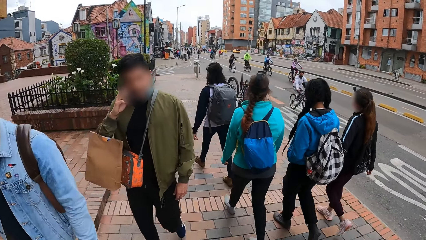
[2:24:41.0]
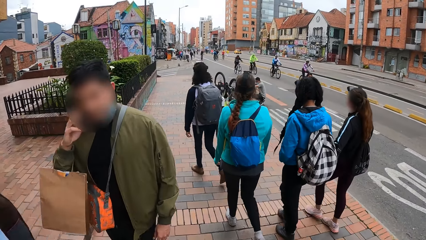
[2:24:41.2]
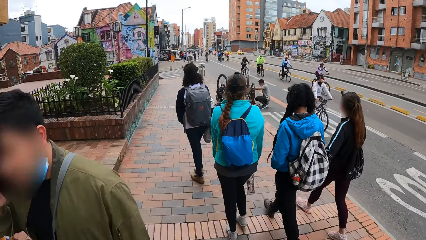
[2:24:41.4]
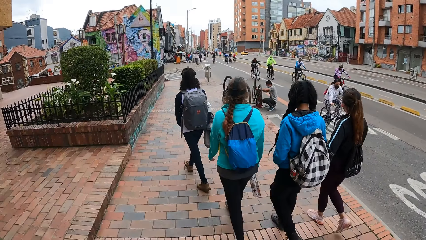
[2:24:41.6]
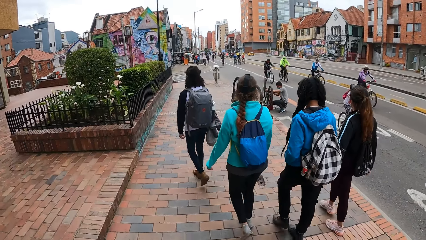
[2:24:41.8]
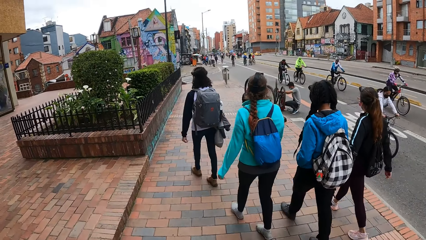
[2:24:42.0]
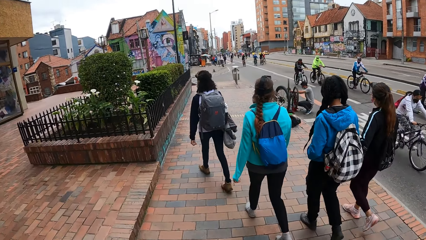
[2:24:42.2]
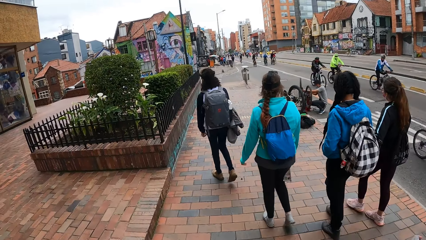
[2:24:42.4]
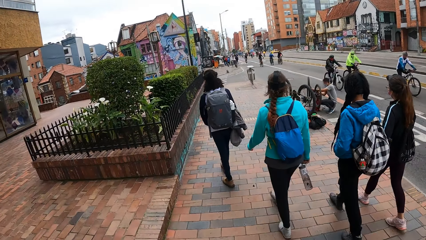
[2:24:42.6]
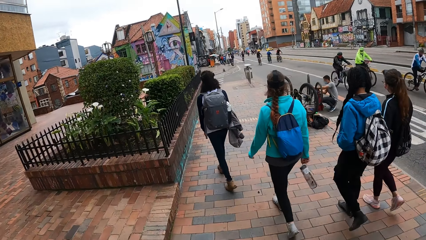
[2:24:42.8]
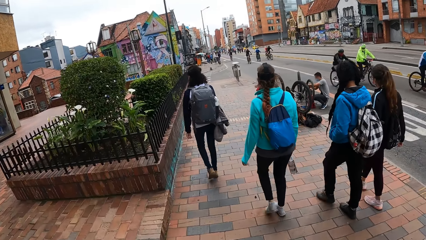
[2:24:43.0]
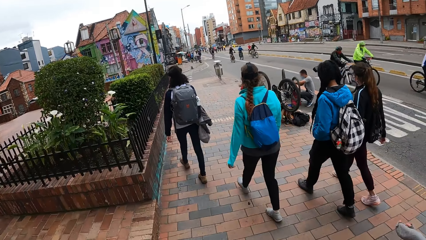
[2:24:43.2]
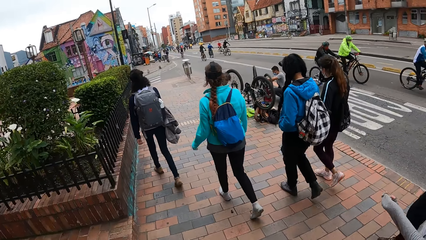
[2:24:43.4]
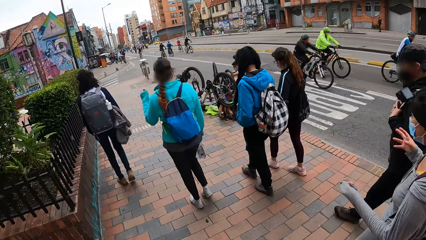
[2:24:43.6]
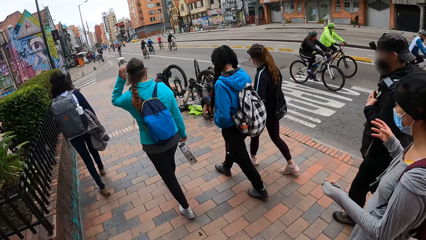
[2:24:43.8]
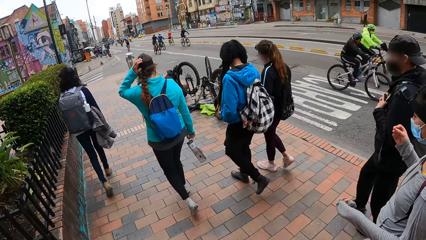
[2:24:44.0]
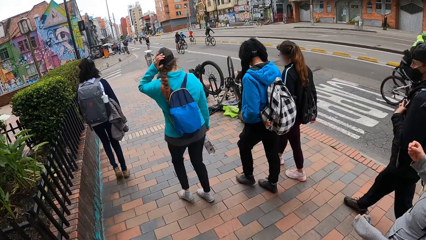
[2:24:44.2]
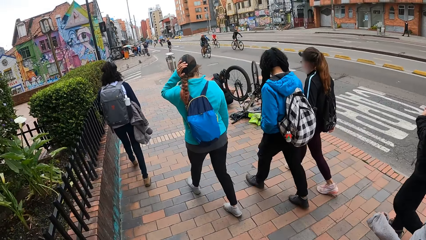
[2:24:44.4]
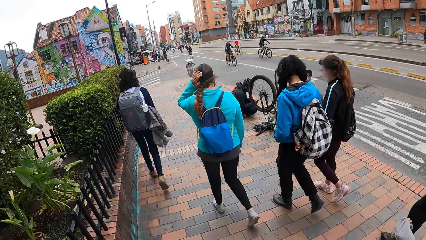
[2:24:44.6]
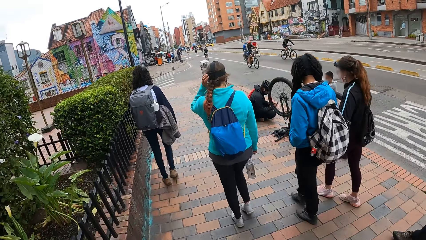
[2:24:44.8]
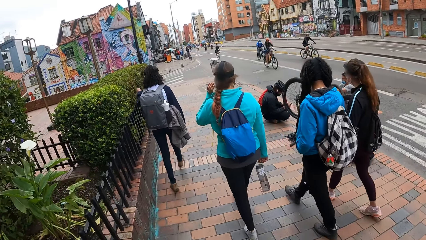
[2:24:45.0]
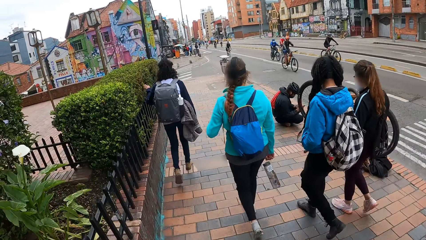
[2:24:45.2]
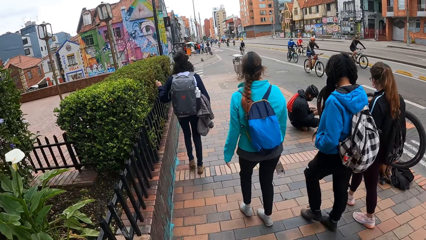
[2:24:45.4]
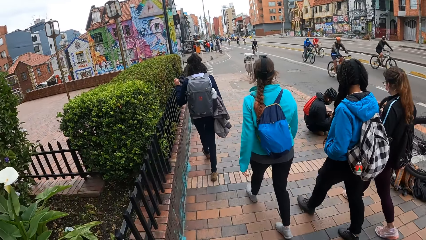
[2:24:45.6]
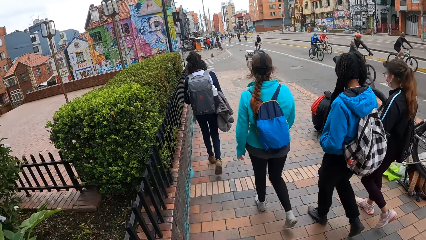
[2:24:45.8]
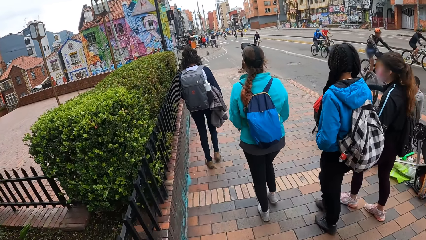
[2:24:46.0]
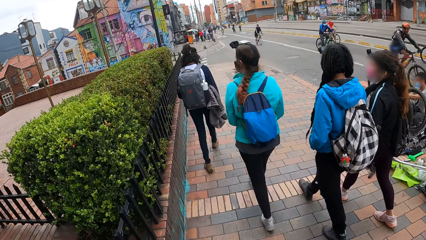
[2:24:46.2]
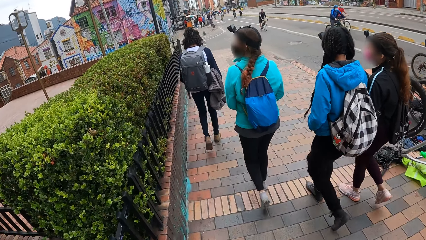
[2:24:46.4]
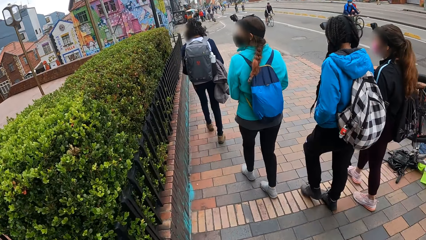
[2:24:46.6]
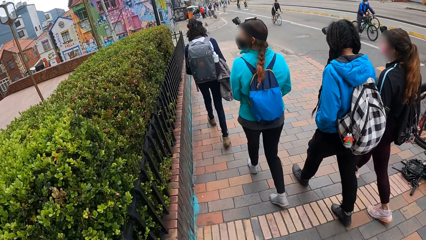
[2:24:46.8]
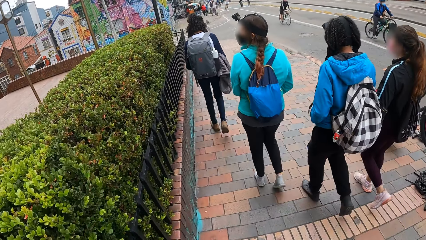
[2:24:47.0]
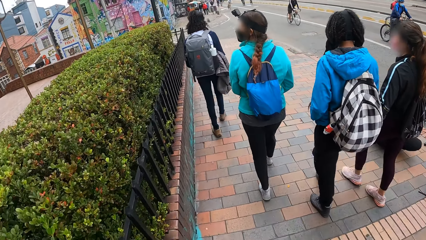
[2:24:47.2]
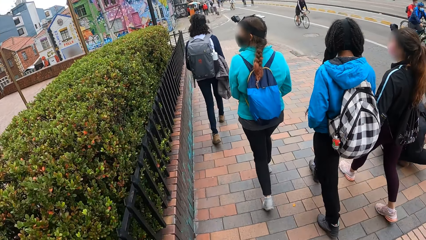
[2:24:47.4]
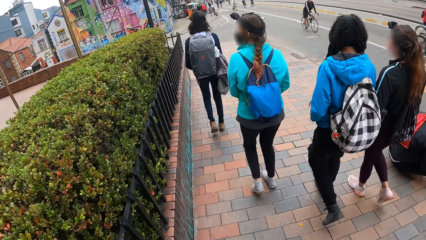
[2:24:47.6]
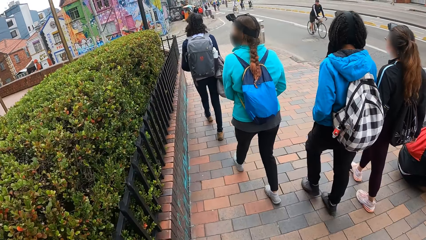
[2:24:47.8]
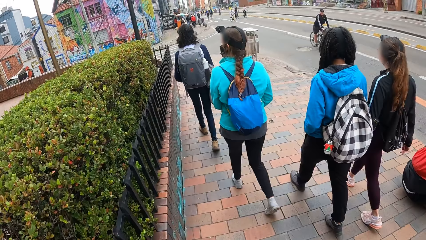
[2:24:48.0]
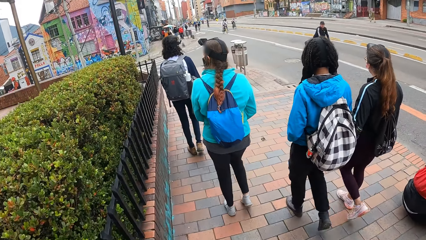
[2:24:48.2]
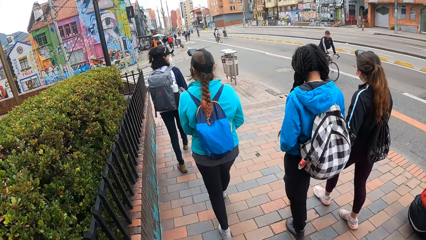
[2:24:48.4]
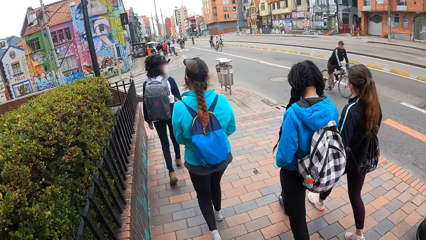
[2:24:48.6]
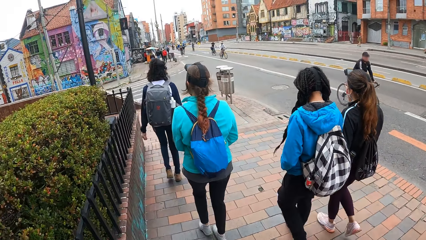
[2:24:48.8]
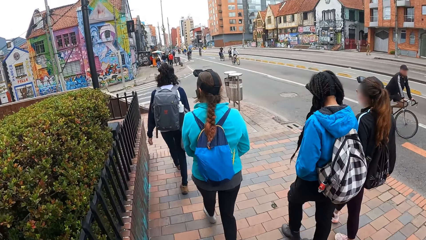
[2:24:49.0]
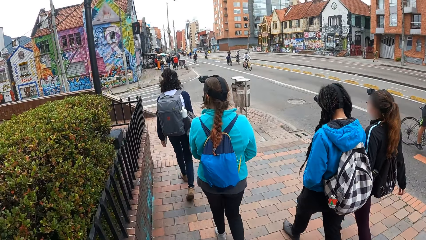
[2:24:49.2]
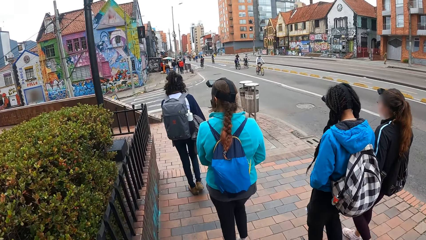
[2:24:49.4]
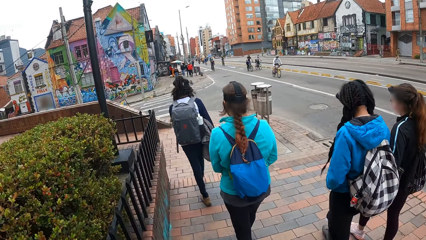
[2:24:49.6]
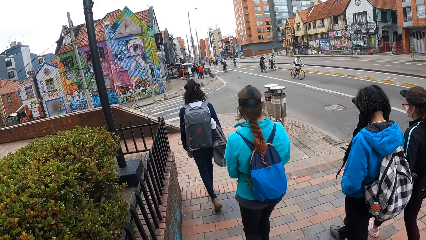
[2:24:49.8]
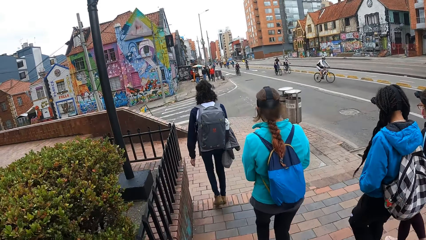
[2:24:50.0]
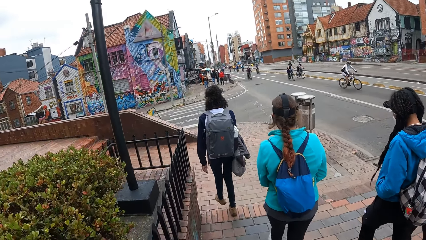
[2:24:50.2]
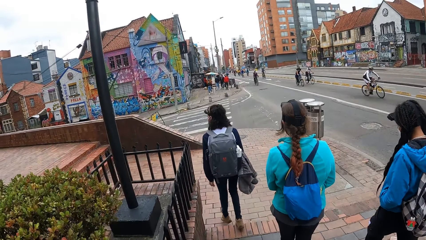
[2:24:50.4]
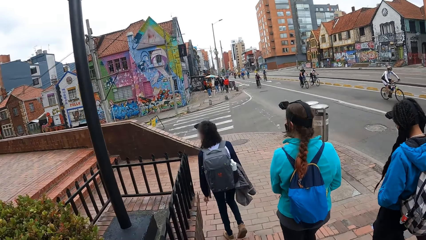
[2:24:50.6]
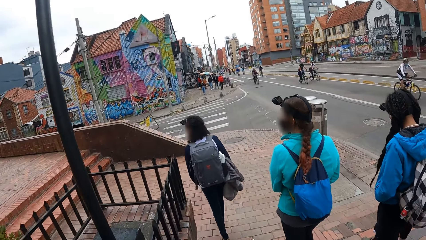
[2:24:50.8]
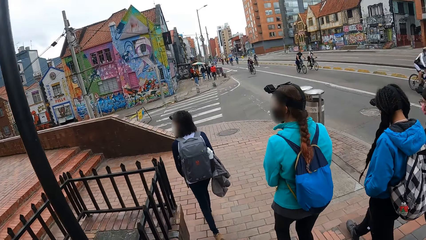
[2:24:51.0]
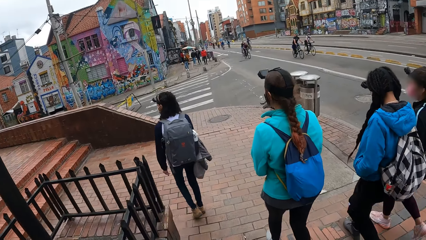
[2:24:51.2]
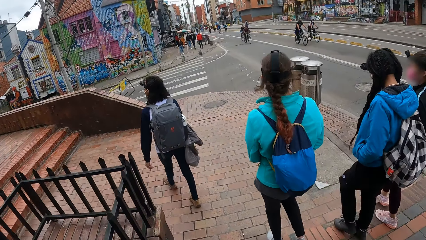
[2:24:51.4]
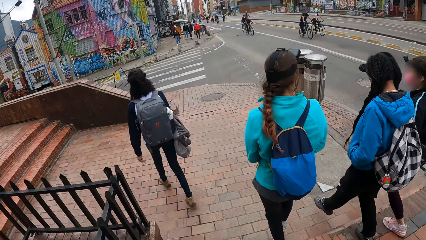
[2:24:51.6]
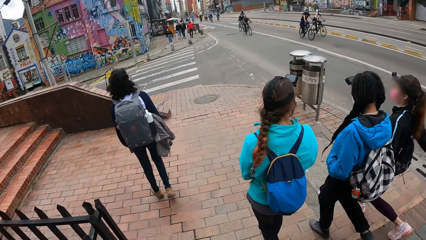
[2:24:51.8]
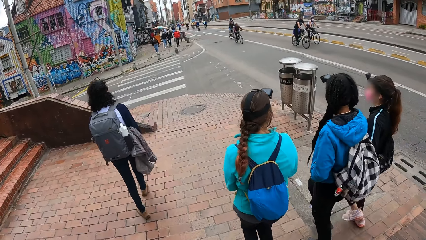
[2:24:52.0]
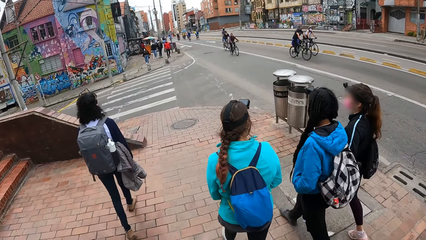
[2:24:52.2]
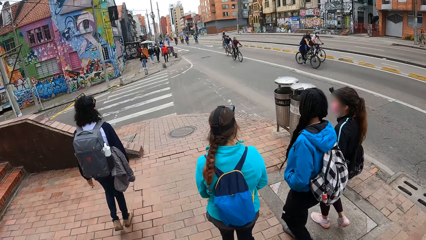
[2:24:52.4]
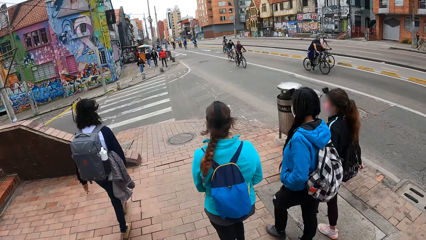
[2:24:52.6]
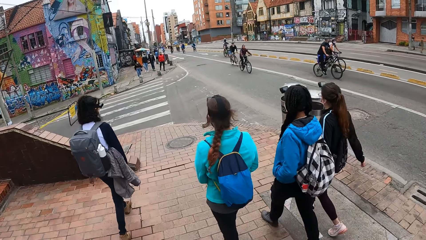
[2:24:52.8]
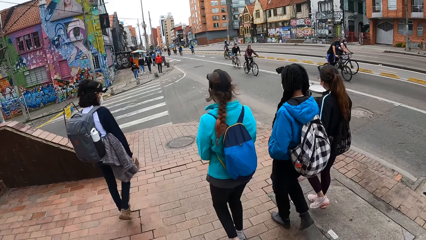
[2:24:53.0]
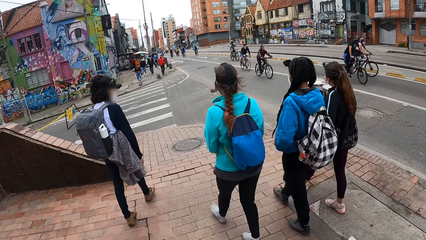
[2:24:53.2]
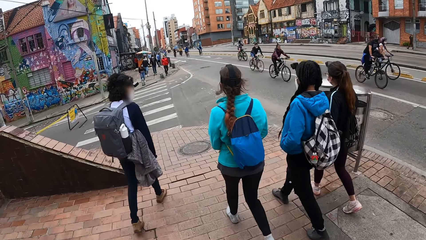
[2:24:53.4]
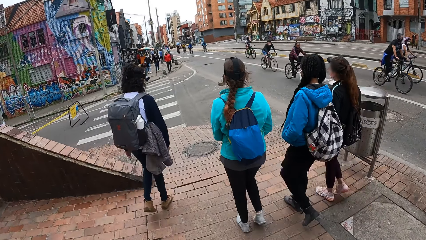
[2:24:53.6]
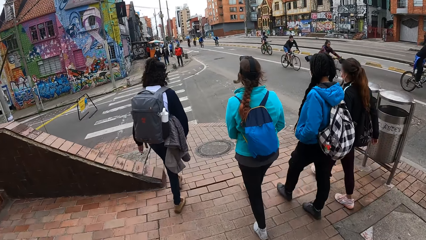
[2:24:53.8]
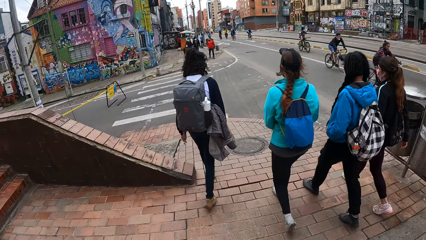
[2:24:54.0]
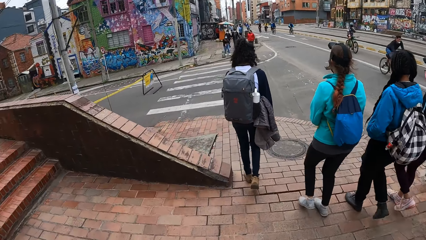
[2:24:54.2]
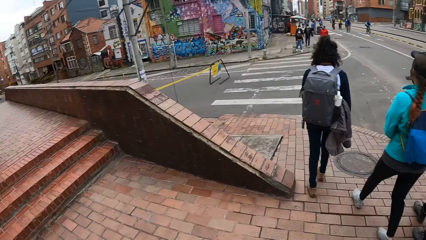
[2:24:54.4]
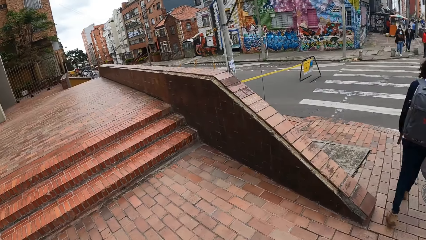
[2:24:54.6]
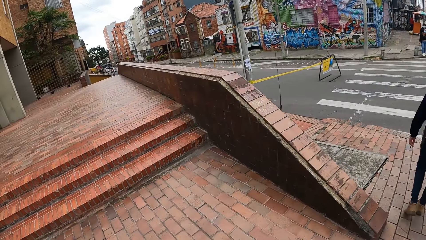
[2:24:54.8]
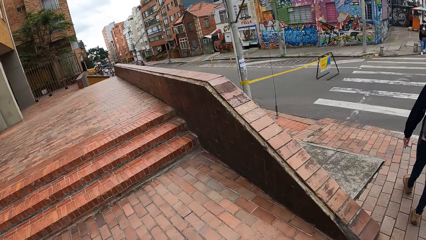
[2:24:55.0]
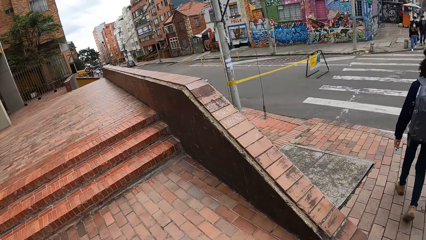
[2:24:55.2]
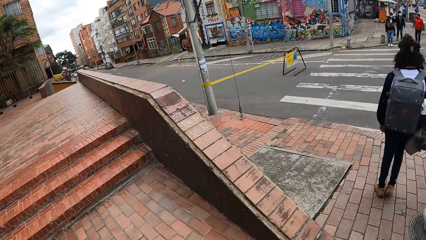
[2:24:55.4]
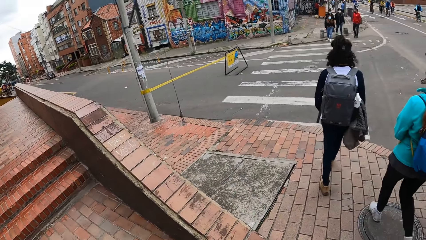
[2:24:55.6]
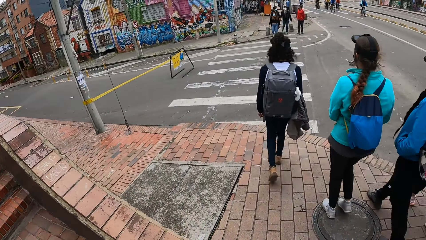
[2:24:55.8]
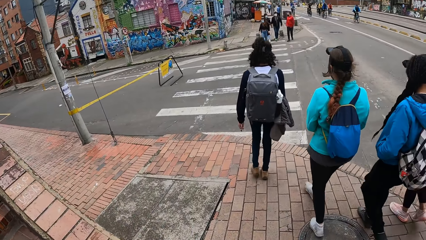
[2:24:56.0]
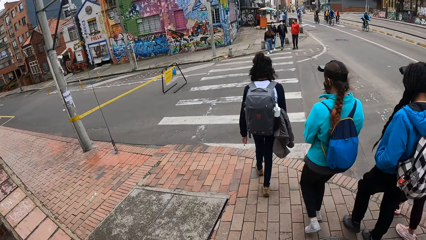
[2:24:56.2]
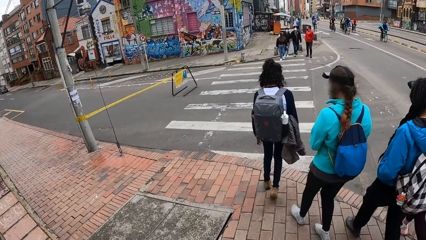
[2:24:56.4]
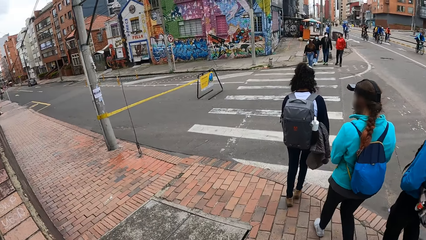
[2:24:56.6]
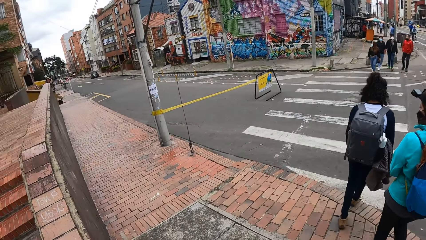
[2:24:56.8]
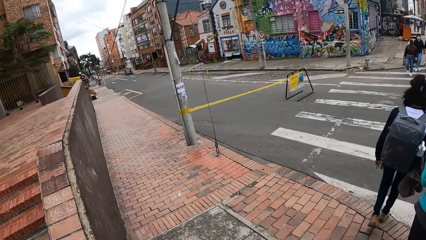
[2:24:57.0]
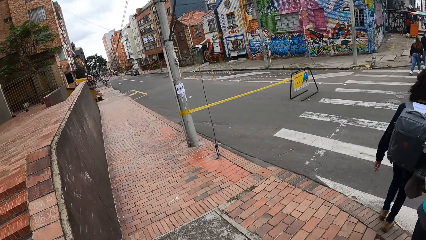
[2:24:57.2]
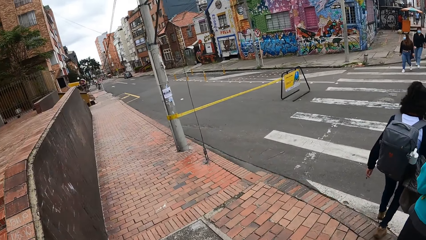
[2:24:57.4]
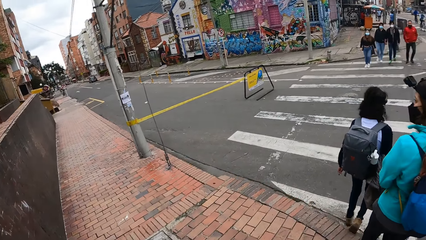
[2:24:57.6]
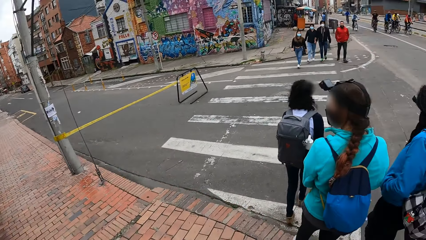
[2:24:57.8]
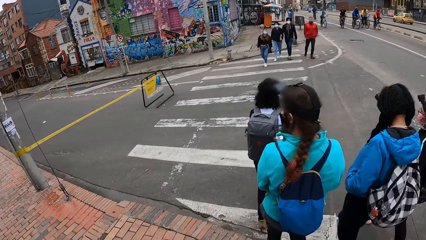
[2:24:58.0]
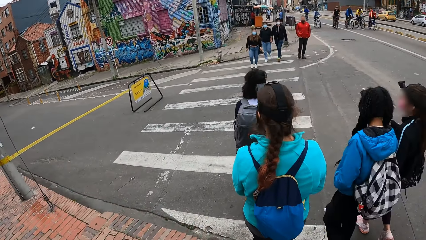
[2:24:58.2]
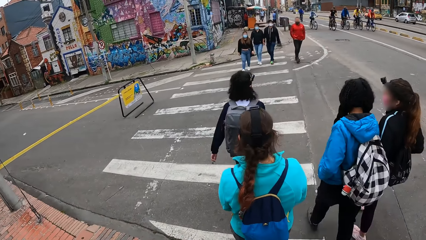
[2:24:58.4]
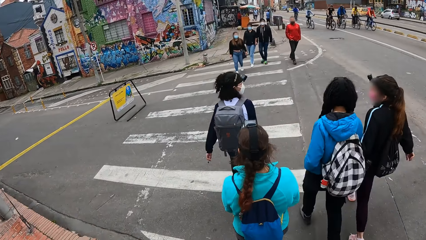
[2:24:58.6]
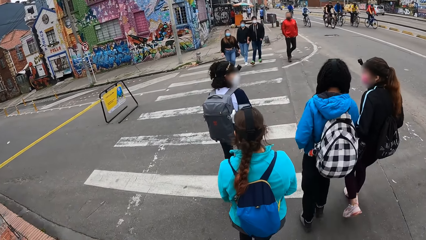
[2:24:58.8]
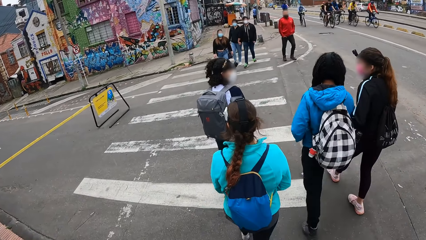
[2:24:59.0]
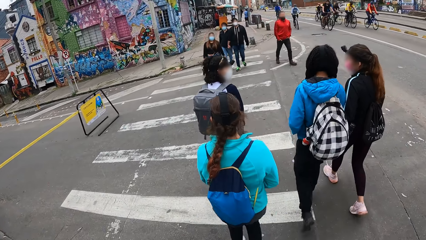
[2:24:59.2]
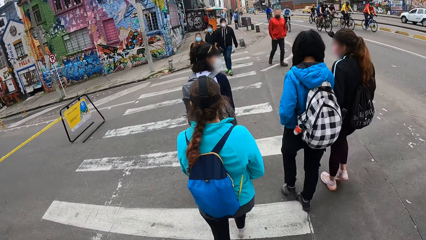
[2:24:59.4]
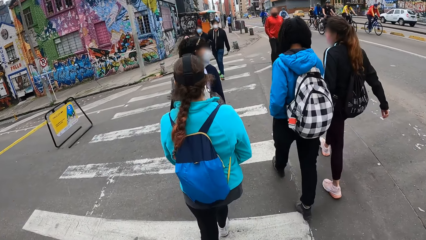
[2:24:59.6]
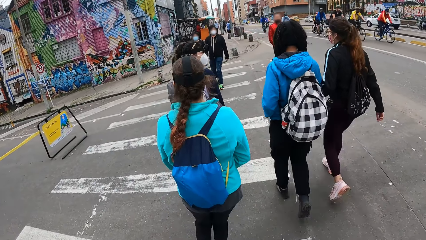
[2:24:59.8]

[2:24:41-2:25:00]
The woman touches her hair with her left hand. The camera wearer crosses a road with the group of people.
